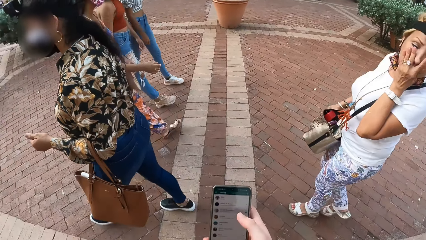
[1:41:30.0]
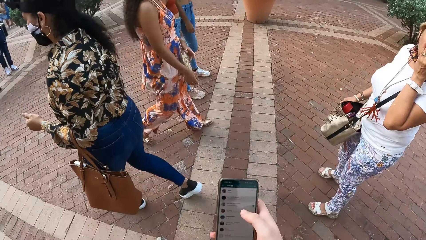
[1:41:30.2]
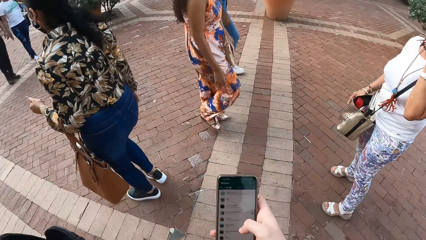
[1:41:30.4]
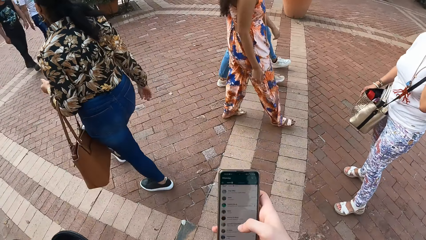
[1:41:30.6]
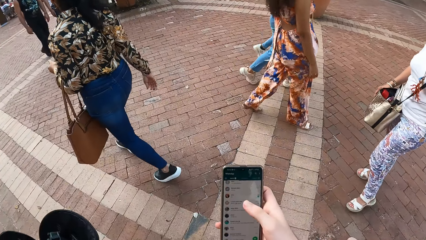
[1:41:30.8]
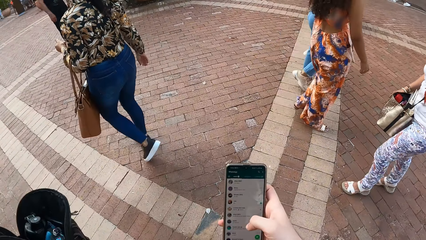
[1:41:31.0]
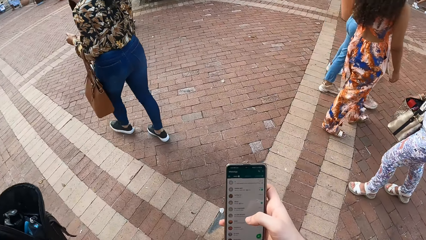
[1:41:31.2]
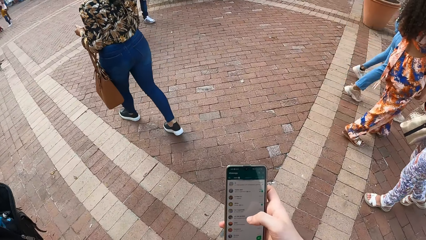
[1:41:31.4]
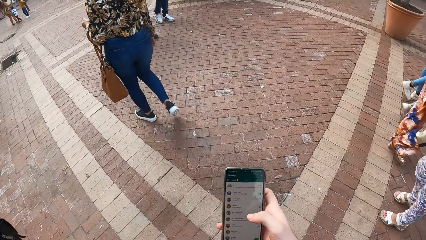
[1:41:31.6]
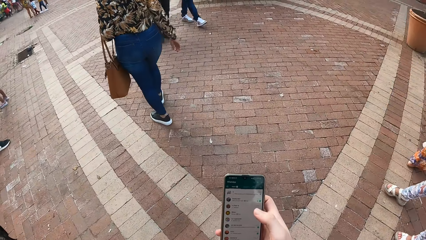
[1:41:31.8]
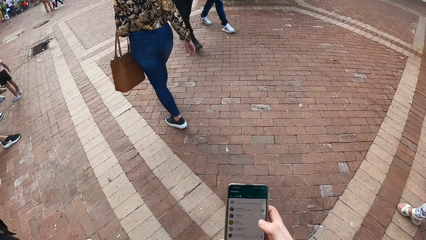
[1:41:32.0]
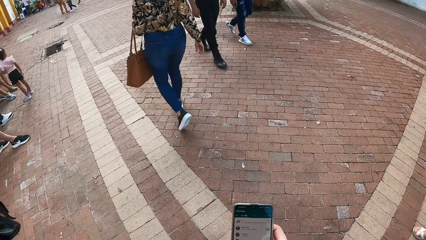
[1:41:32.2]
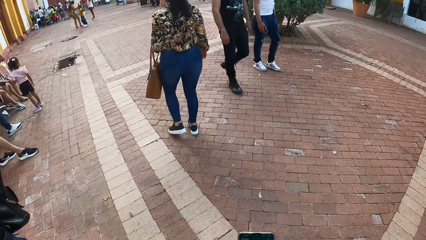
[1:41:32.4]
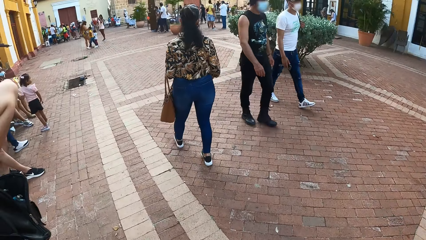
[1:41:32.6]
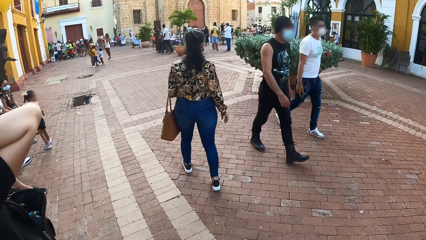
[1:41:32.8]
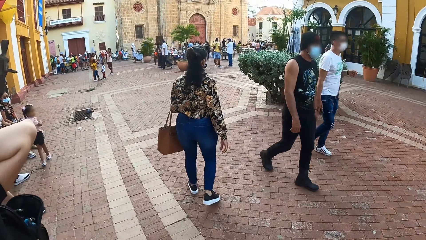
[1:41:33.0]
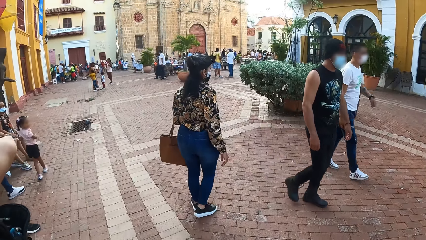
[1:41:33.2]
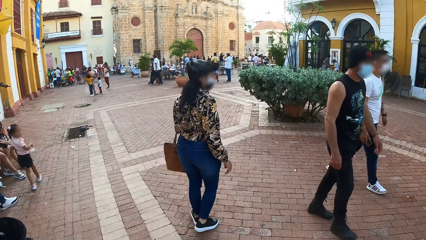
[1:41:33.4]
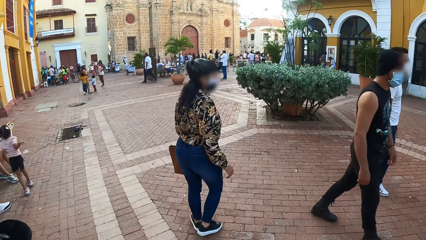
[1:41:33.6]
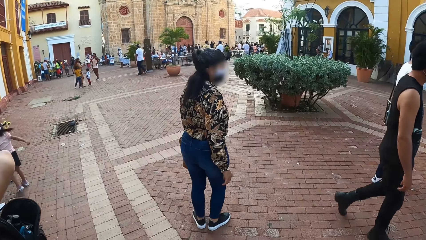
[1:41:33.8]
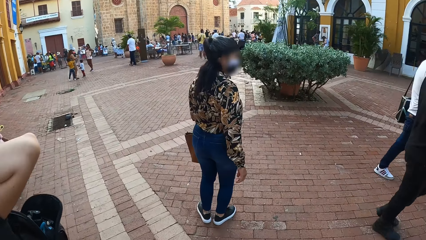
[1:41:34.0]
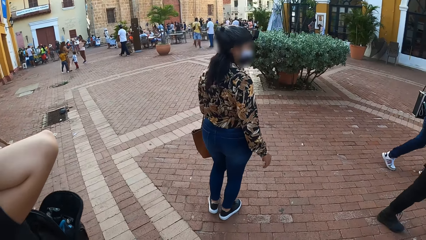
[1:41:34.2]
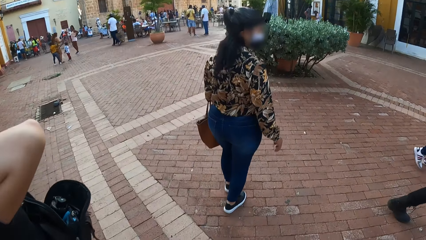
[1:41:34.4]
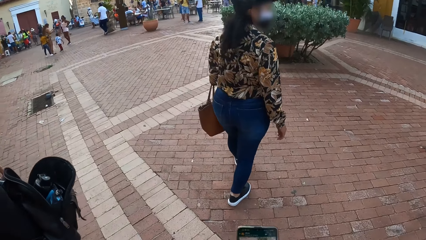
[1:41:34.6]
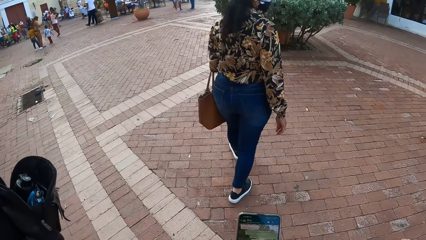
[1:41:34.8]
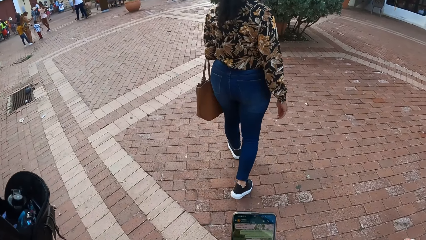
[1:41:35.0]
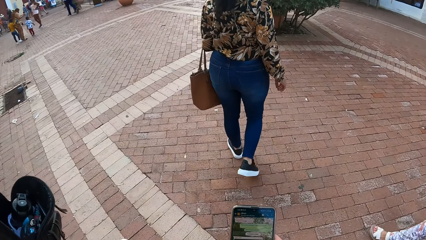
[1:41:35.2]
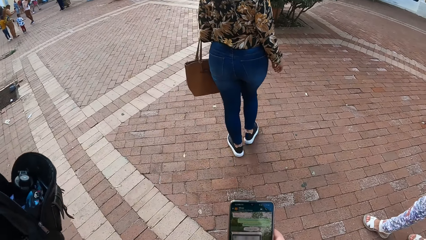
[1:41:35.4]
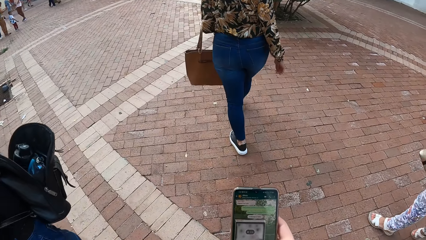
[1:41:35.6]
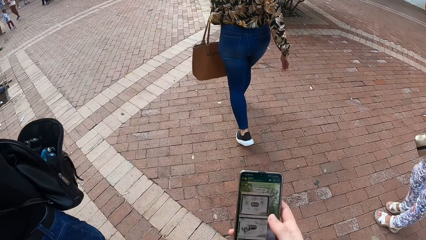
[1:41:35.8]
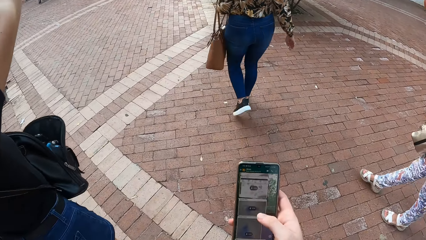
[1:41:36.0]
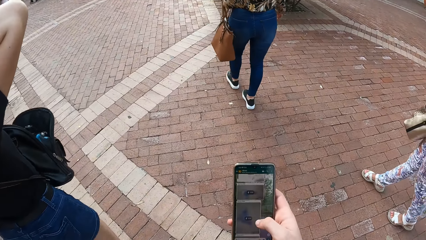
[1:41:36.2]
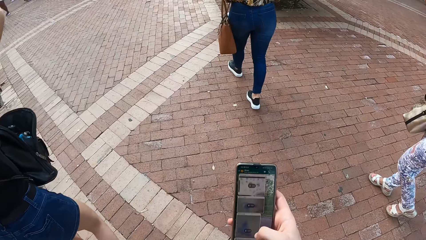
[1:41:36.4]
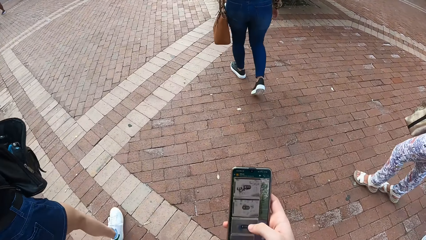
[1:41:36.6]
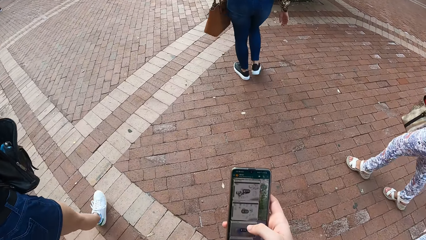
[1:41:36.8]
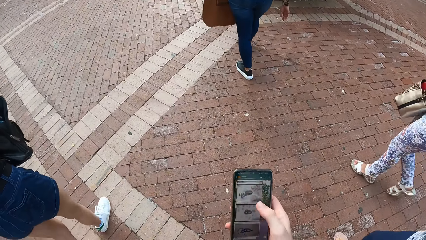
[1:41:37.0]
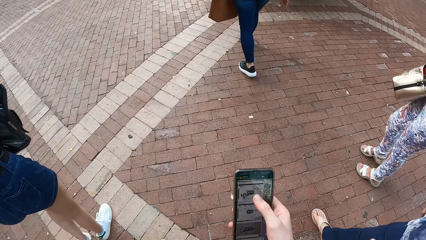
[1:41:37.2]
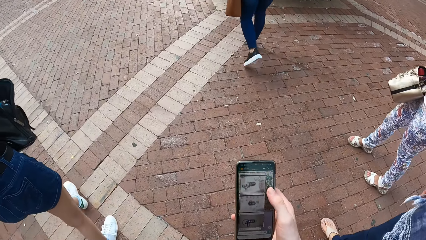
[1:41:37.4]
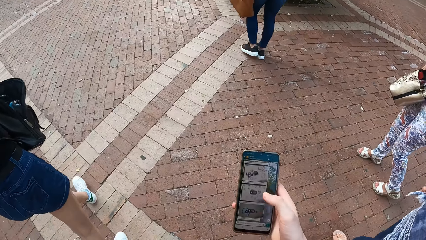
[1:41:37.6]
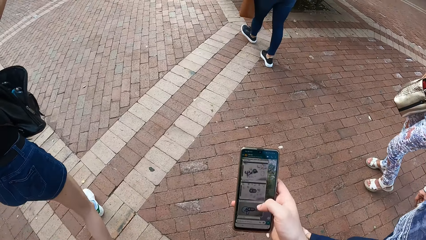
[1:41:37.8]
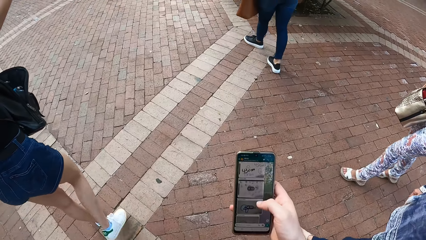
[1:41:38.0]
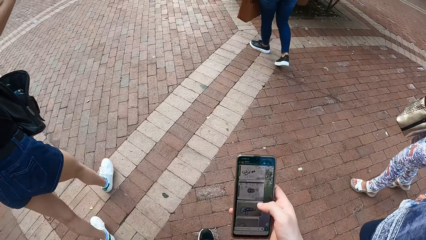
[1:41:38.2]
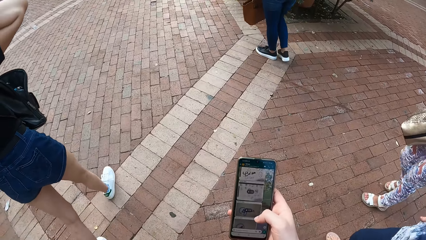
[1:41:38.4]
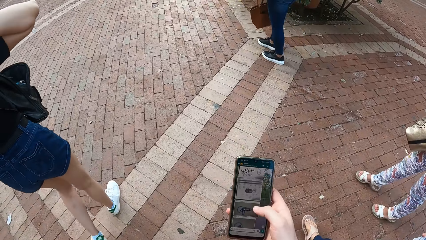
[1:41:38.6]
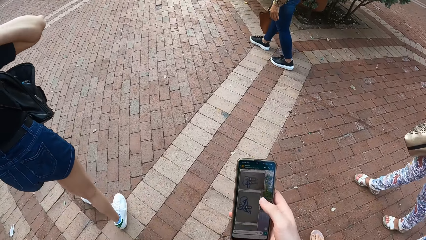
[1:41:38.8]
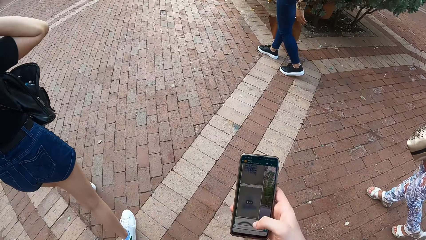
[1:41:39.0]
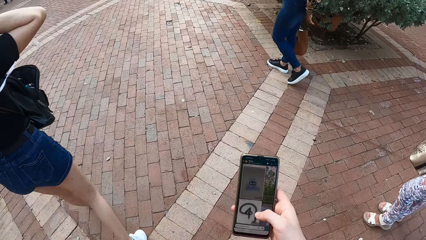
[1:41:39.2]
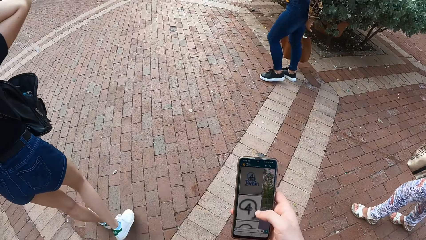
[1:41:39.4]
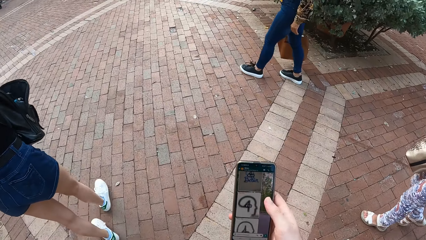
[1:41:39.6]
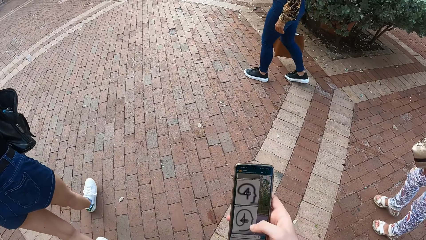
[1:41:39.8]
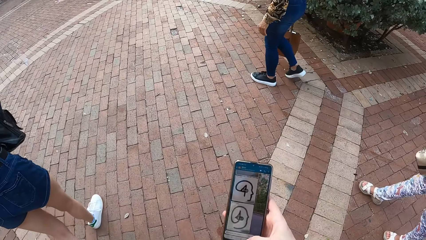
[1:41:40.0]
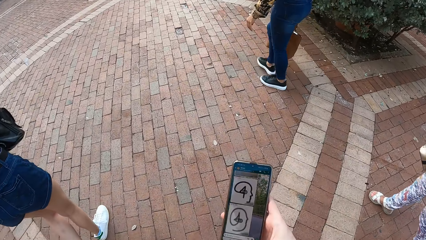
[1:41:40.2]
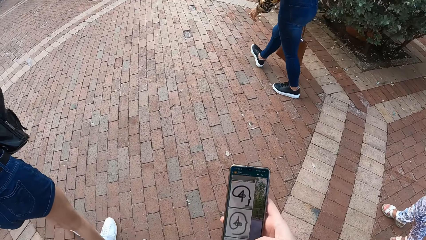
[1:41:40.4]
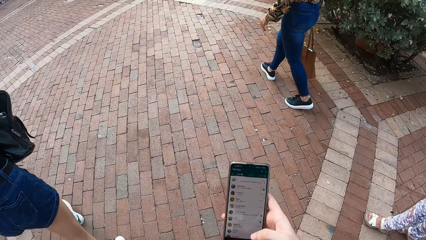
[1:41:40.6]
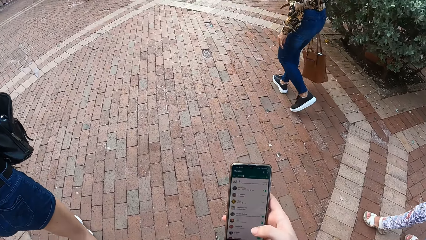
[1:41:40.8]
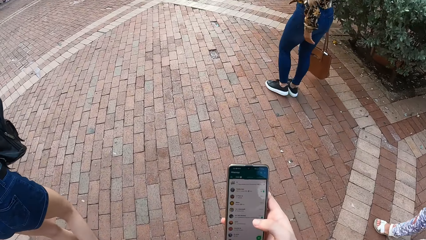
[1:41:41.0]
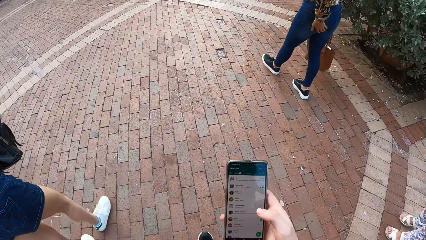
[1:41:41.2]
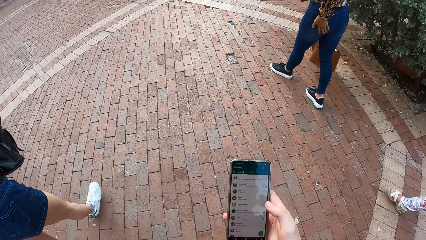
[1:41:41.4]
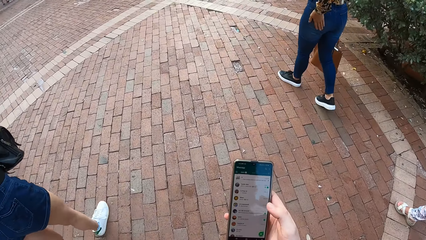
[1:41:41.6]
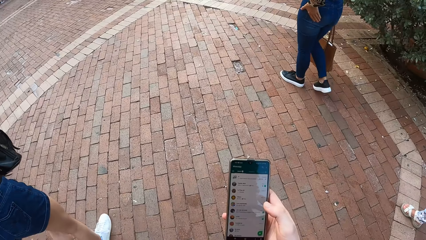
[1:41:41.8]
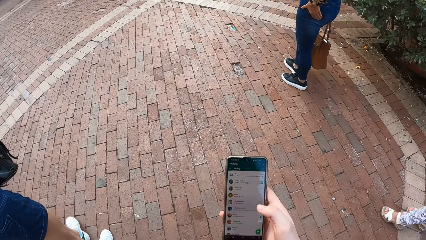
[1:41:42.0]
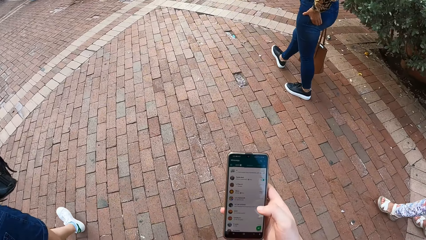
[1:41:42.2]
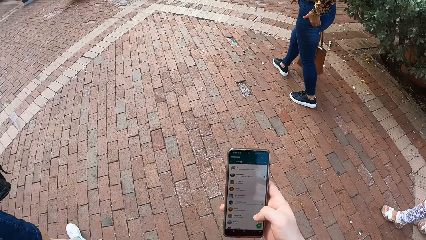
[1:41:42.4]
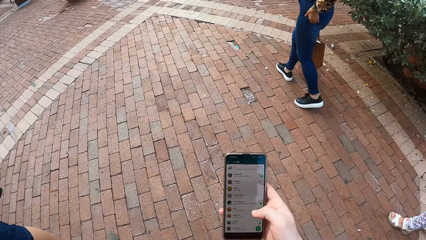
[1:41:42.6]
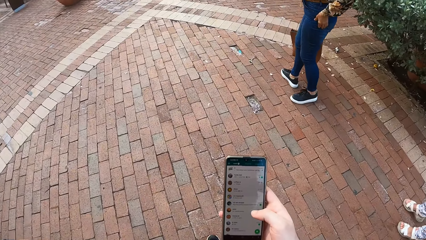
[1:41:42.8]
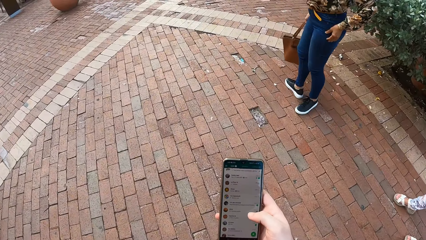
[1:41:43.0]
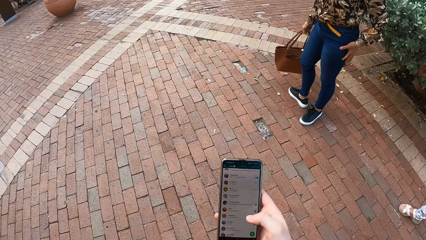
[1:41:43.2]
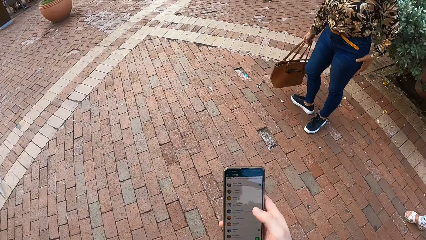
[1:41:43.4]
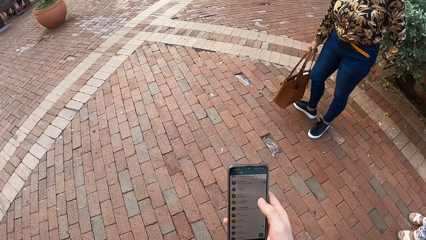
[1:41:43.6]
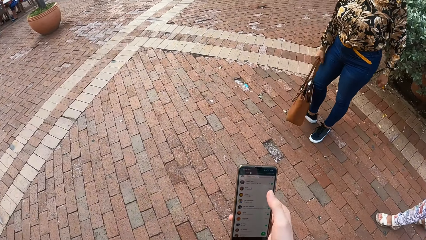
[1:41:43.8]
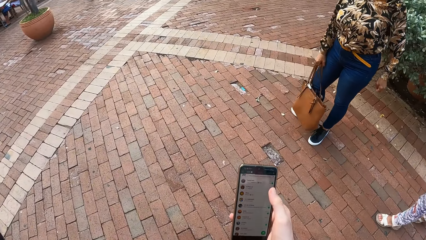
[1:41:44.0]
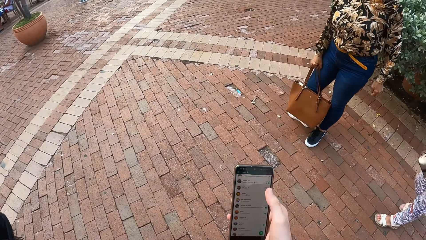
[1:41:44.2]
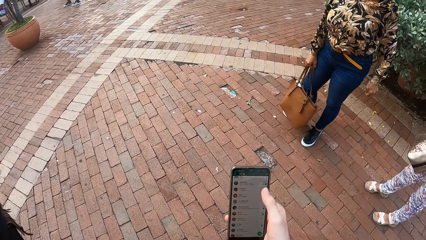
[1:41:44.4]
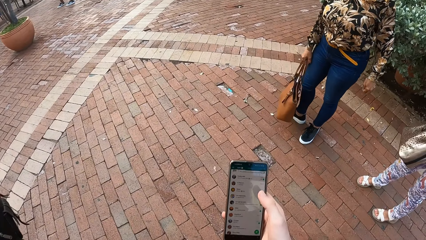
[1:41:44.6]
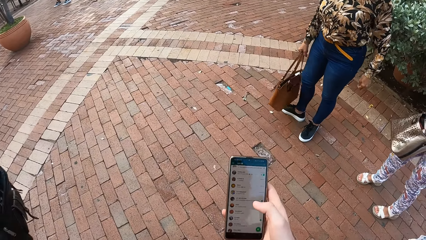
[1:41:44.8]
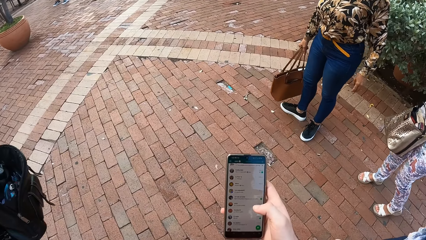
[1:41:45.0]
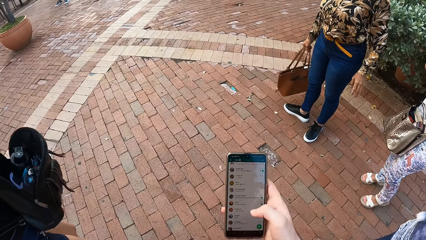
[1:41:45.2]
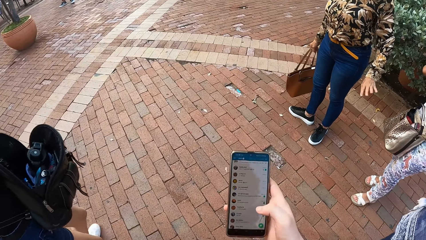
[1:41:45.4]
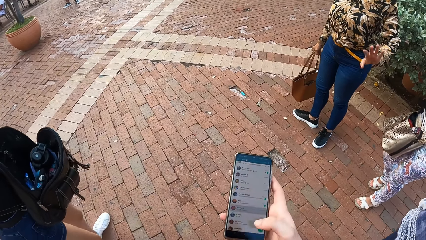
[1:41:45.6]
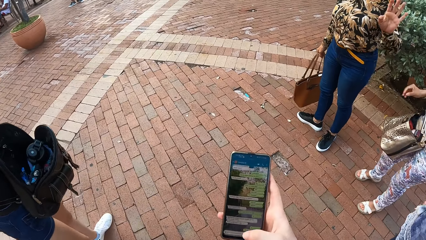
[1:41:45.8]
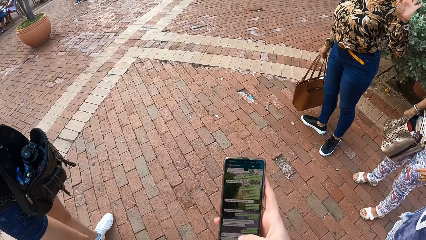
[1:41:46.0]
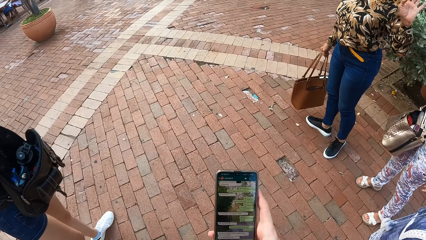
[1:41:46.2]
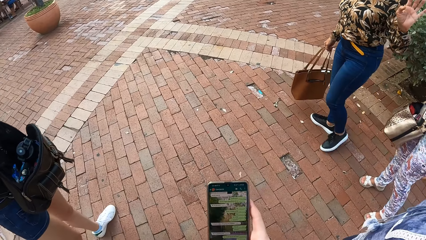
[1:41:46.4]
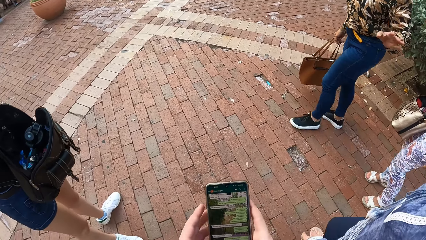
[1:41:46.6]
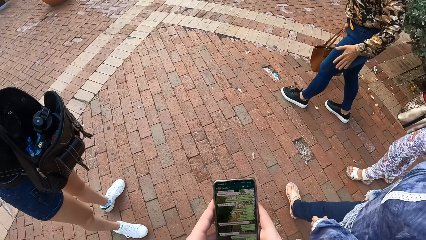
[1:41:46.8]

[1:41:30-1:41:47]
The camera wearer walks with a woman, another woman, a third woman and a fourth woman on the pavement. He operates the phone with his right hand.
